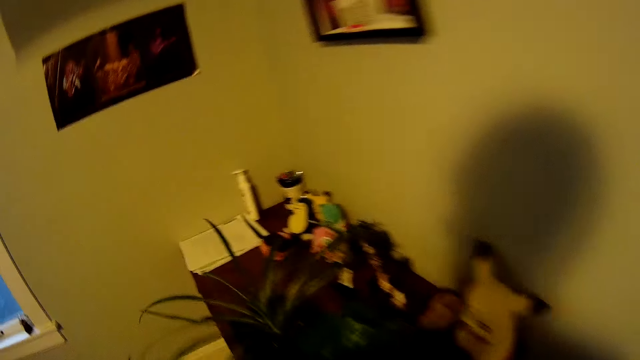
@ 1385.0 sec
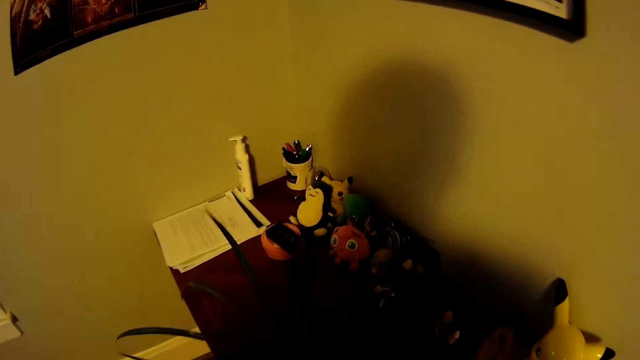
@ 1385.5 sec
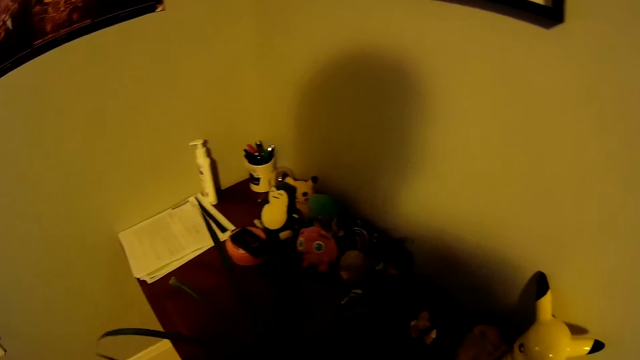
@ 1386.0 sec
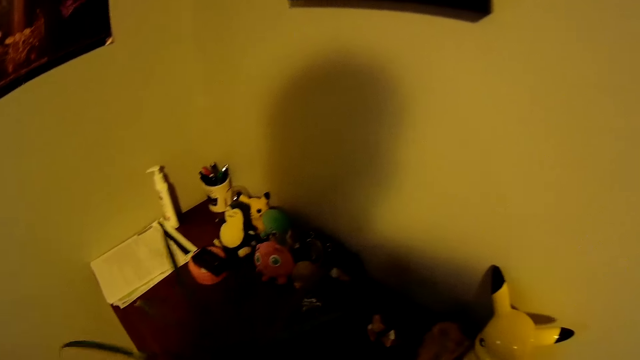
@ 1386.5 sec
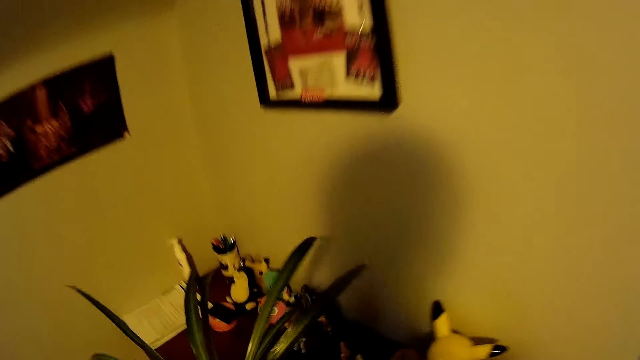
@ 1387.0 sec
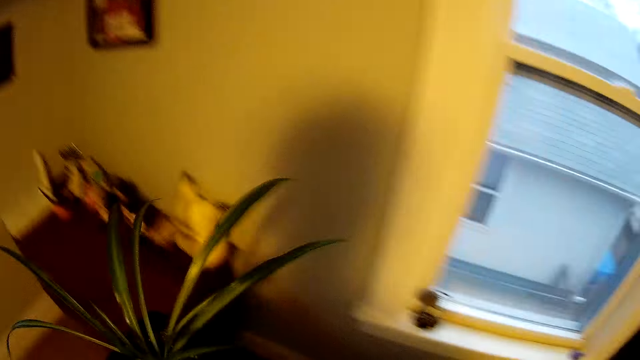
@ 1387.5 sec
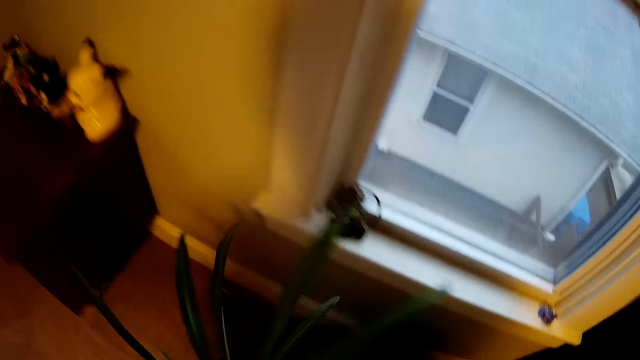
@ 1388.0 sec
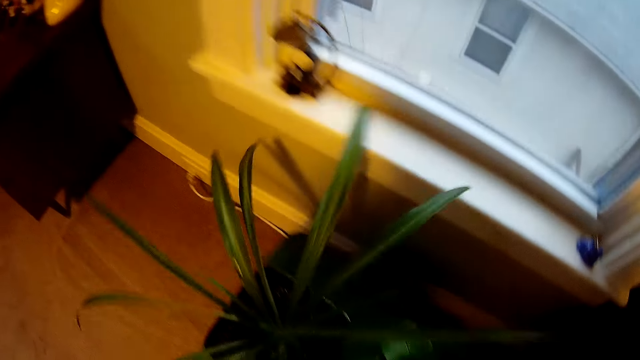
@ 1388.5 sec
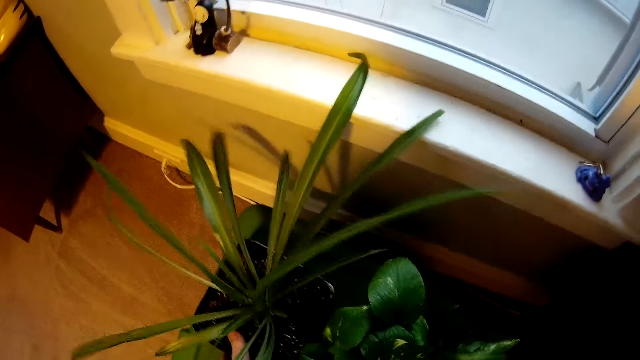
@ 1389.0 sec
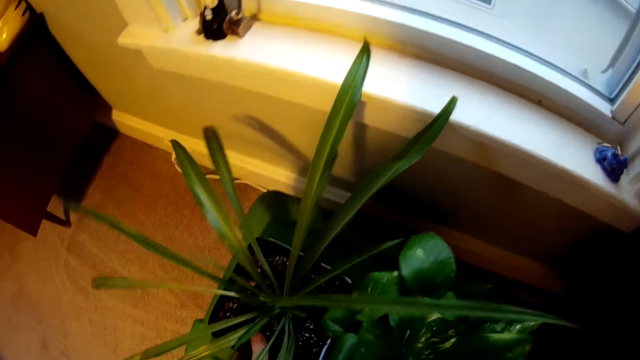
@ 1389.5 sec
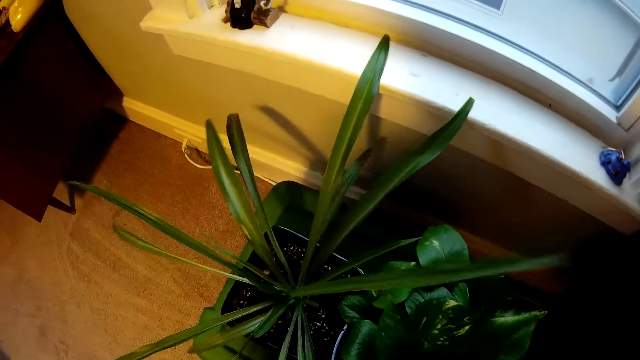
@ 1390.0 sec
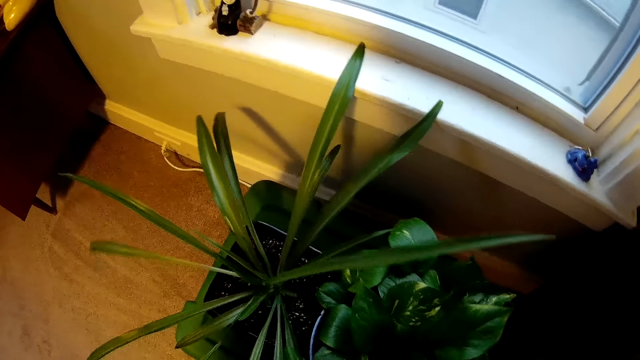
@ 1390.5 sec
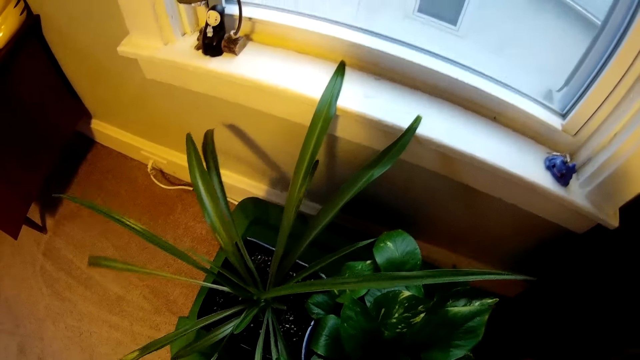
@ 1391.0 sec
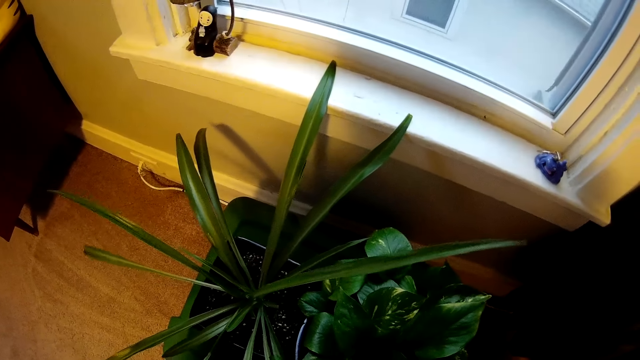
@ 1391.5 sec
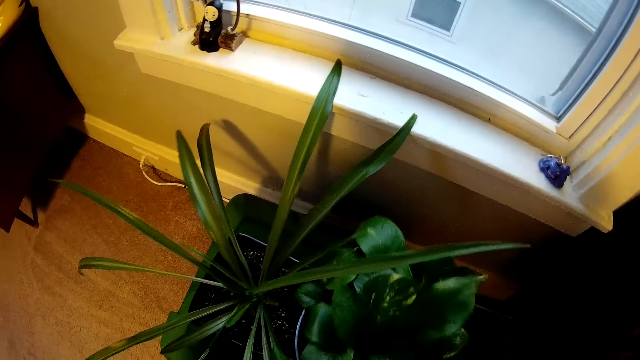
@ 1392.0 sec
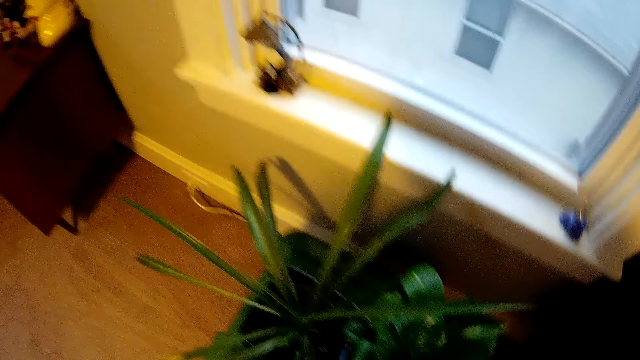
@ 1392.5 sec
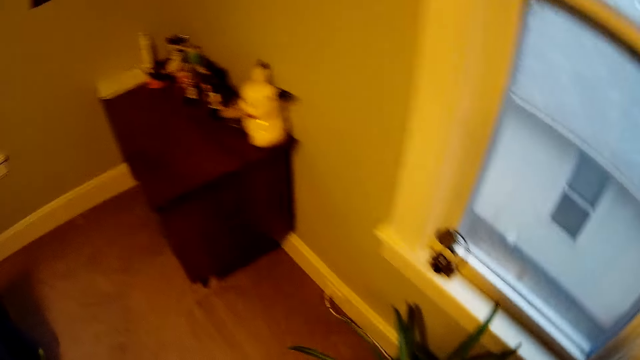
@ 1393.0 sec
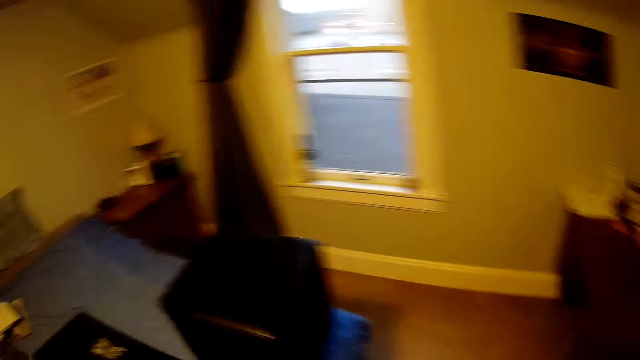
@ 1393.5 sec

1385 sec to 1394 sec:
The camera wearer stands near a cupboard. They move to the table. They take a pot plant from the table. They put the pot plant on the stool.

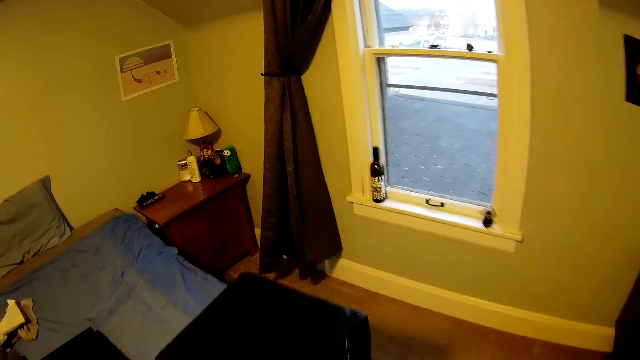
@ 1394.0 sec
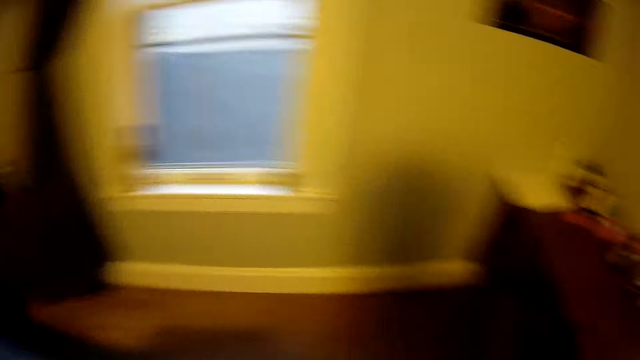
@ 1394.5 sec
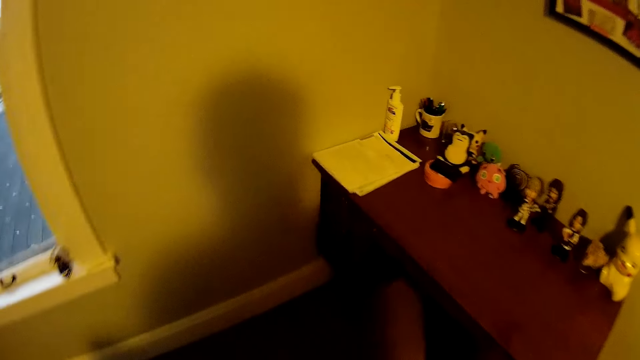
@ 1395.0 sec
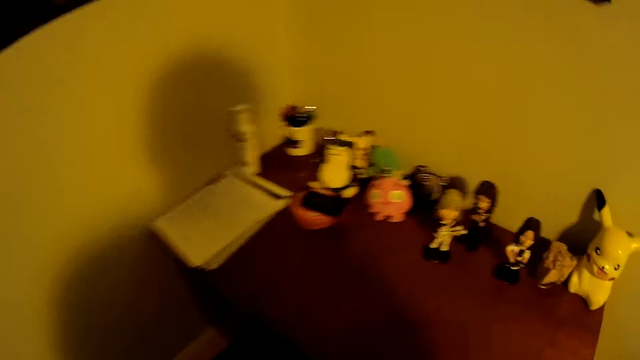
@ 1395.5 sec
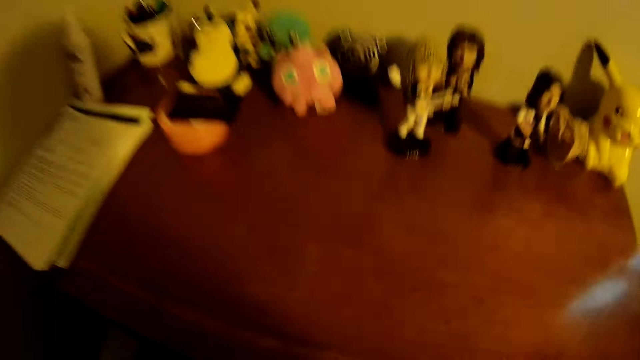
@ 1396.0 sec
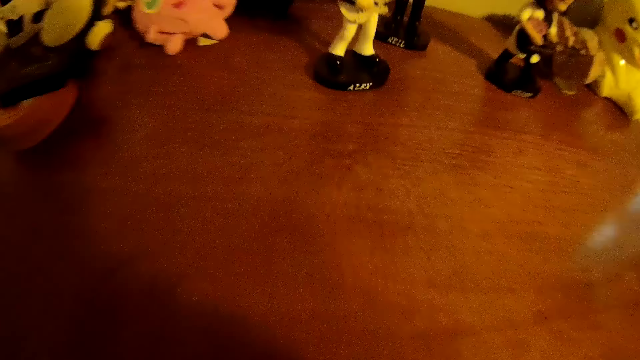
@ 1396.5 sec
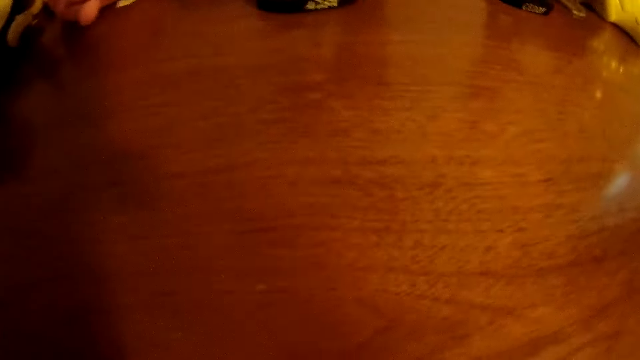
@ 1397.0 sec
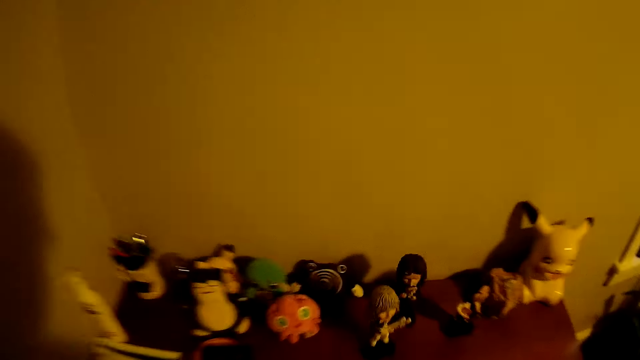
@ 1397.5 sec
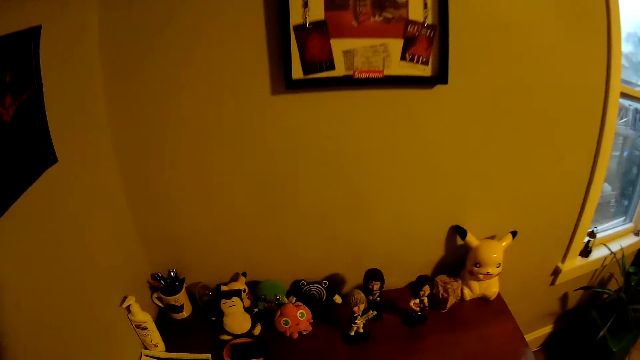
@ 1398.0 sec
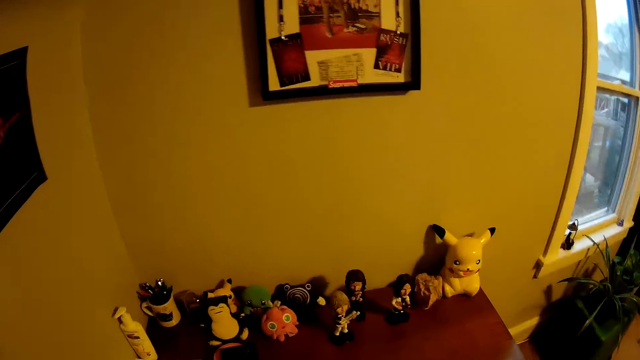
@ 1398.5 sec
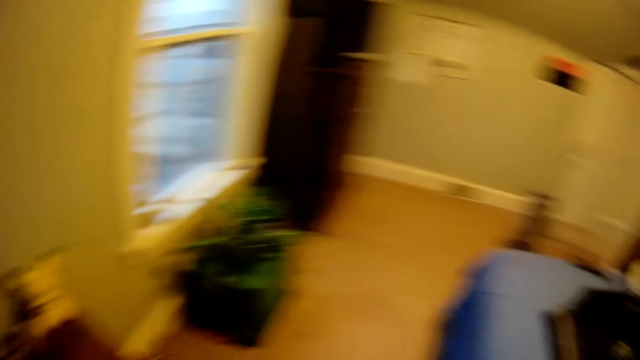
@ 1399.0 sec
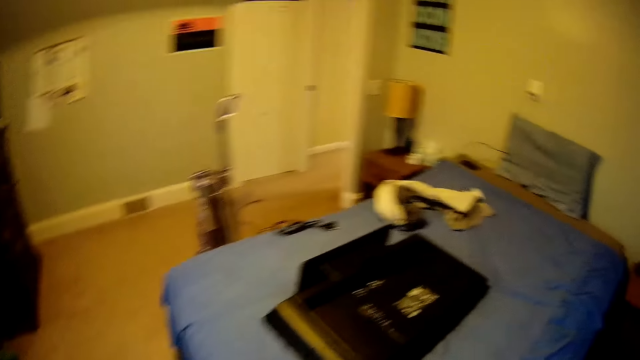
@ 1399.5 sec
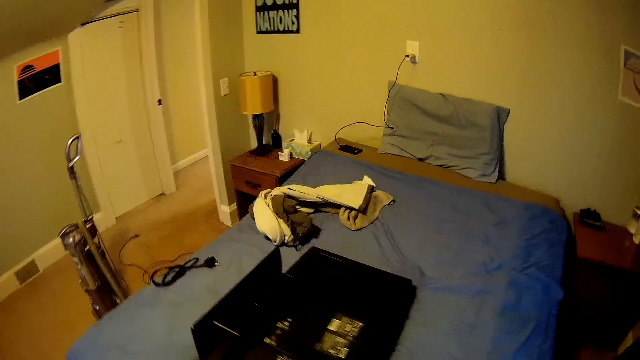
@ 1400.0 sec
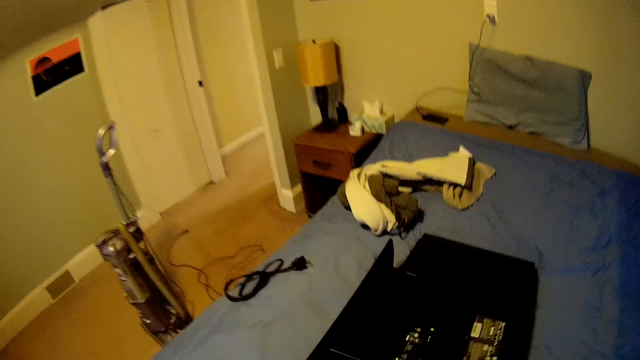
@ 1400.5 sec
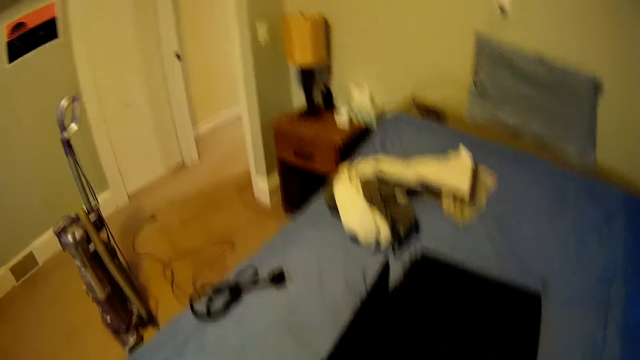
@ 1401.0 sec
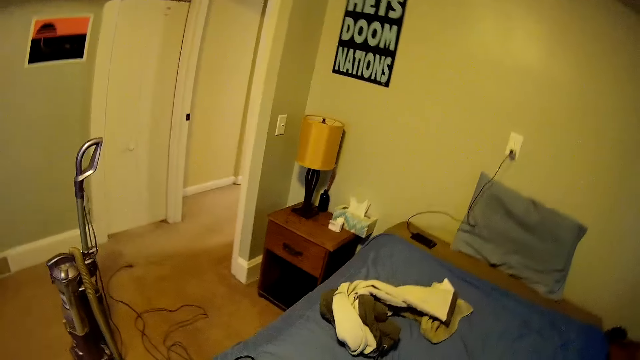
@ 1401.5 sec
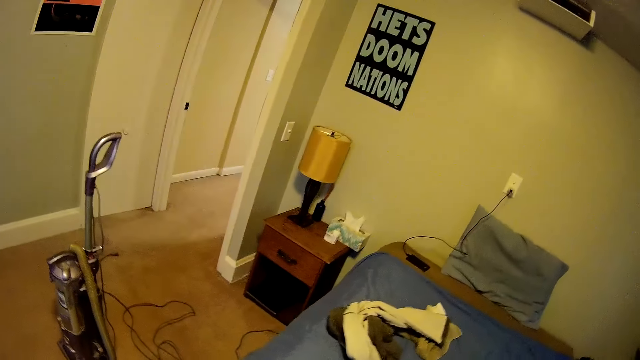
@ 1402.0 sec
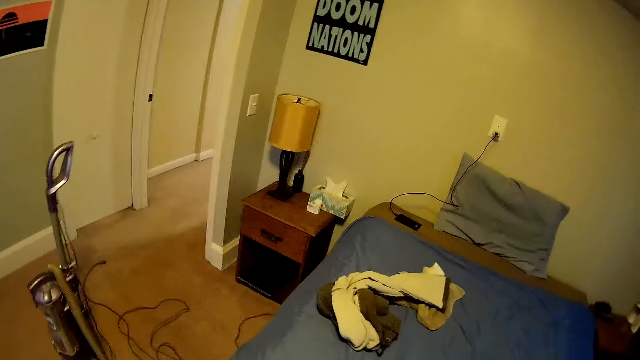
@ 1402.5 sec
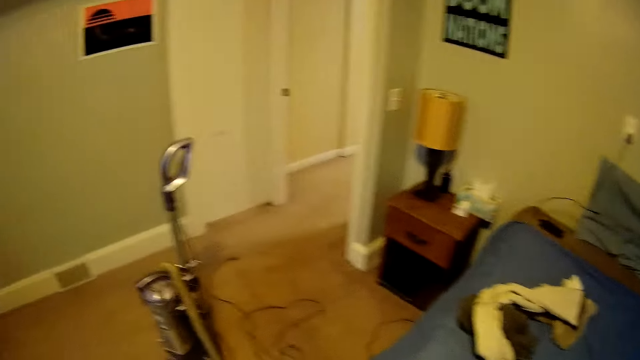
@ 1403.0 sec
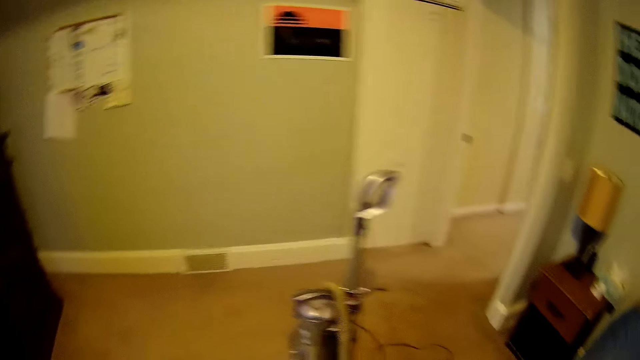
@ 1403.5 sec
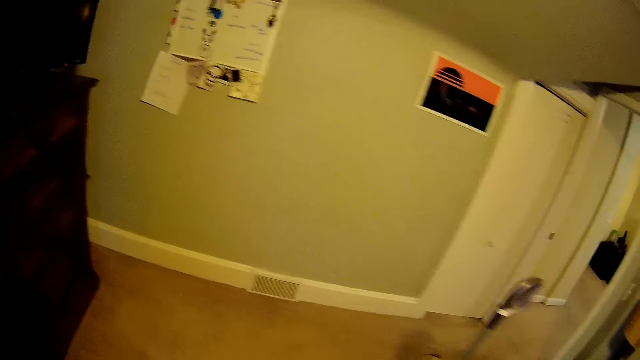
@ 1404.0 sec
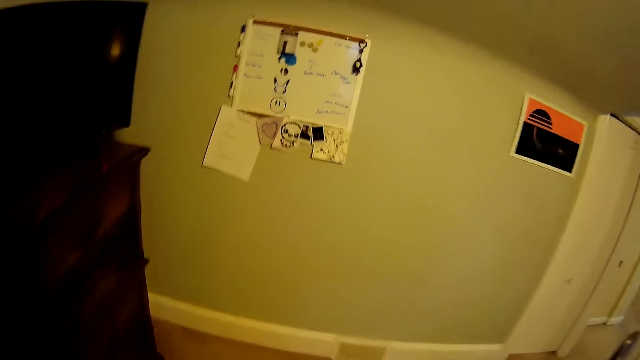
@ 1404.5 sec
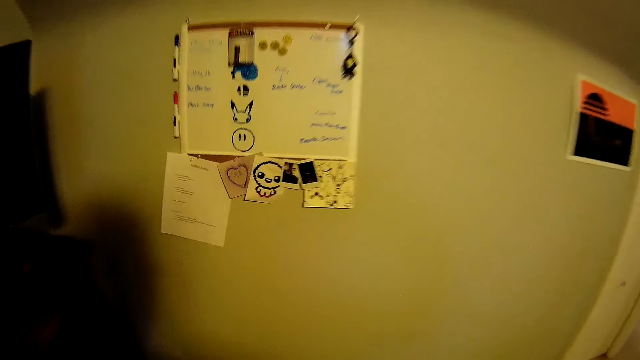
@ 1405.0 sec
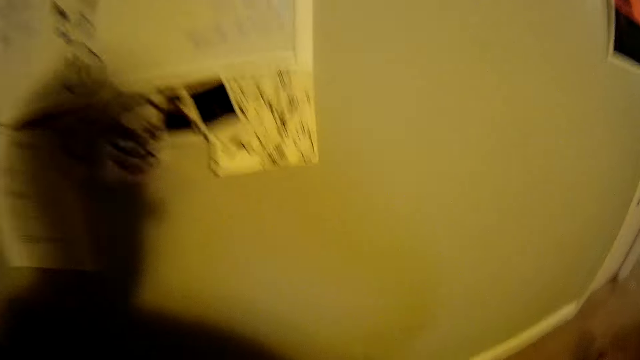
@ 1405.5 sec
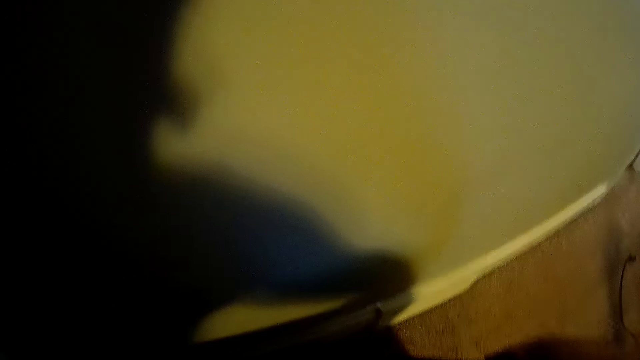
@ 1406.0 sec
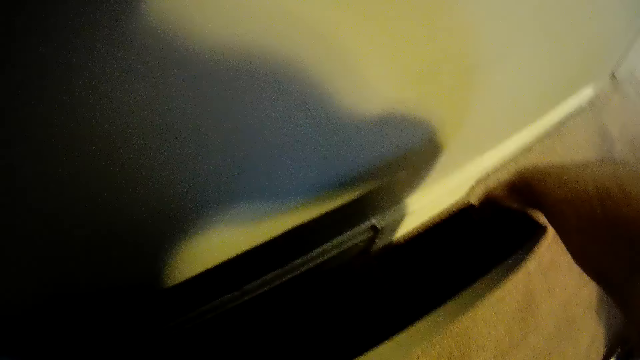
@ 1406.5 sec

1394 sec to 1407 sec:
The camera wearer walks in the room. They bend near the cupboard and stand up. They walk around the bed. They stand near the bed. They take a TV from the bed. They move to the wall.
